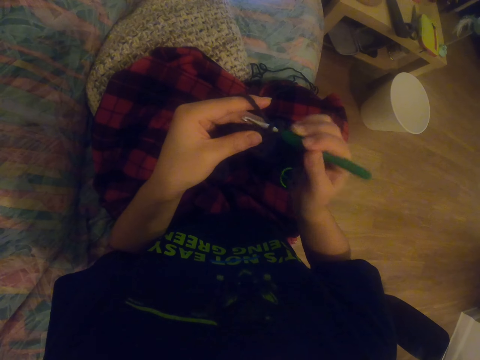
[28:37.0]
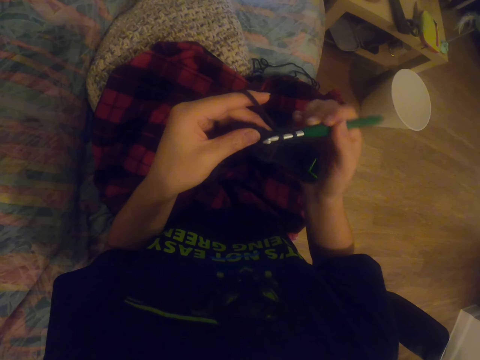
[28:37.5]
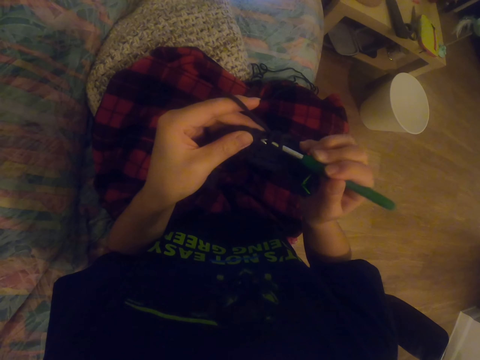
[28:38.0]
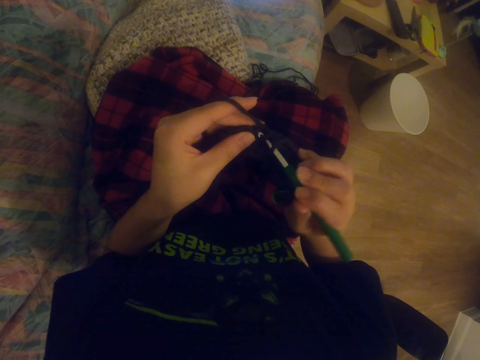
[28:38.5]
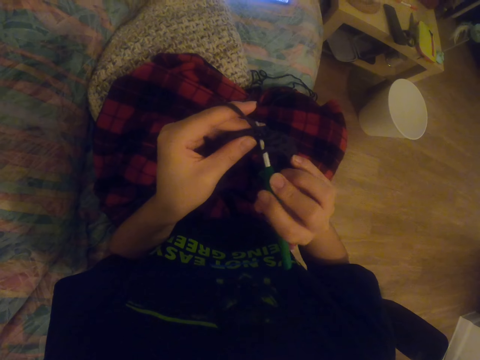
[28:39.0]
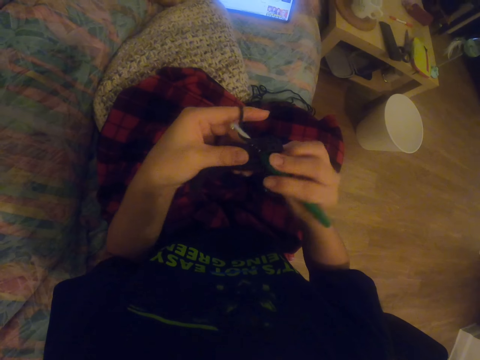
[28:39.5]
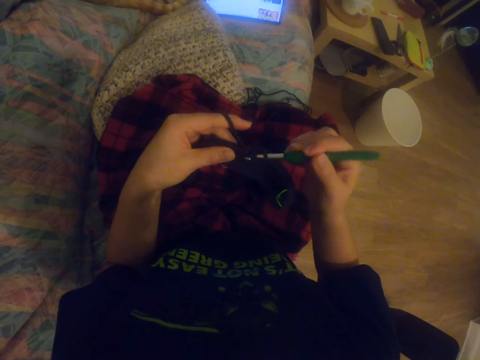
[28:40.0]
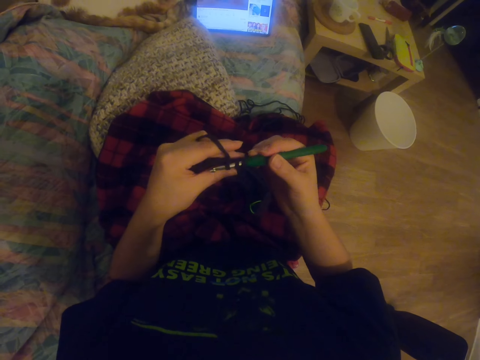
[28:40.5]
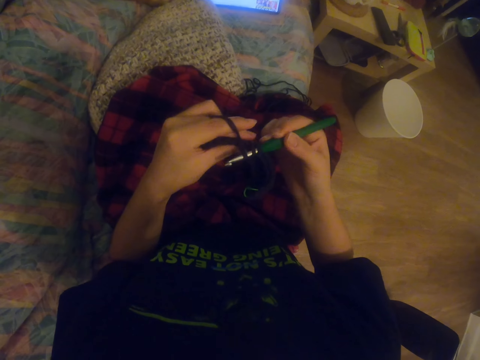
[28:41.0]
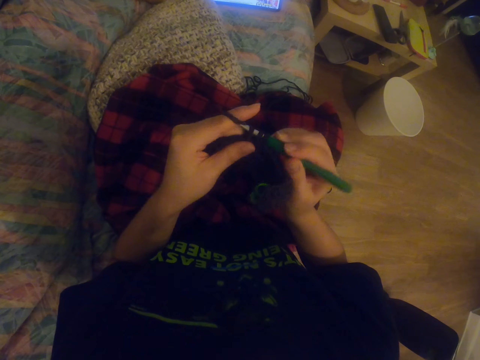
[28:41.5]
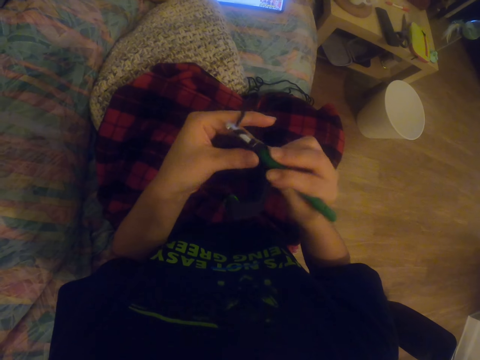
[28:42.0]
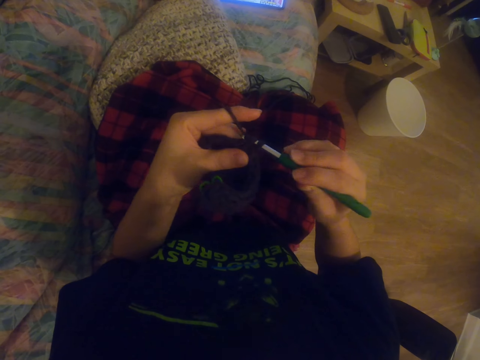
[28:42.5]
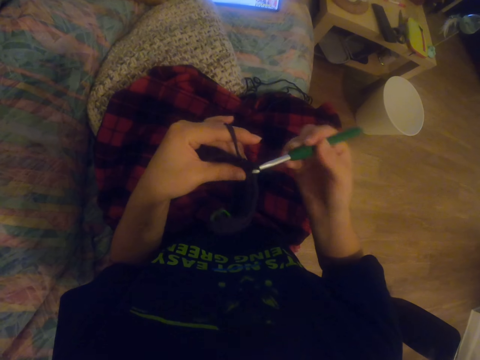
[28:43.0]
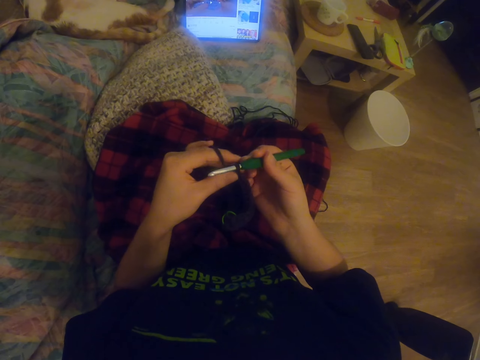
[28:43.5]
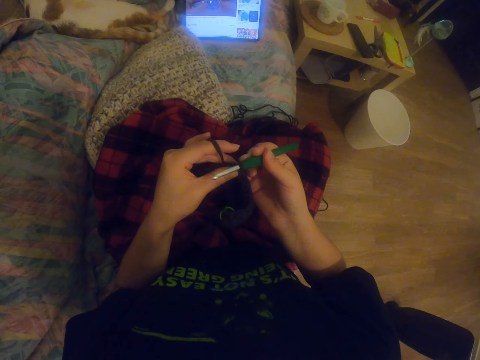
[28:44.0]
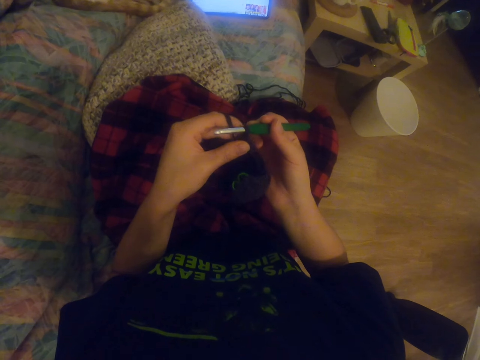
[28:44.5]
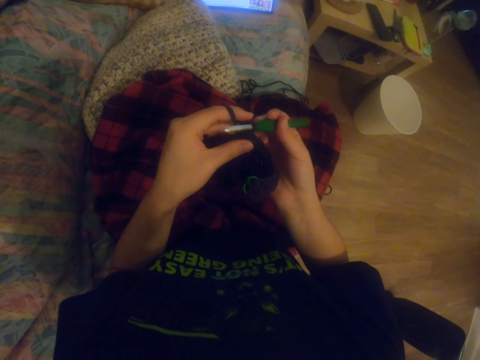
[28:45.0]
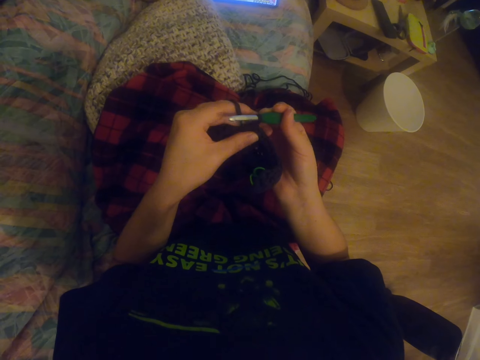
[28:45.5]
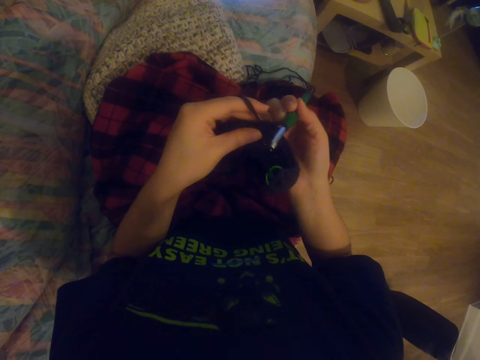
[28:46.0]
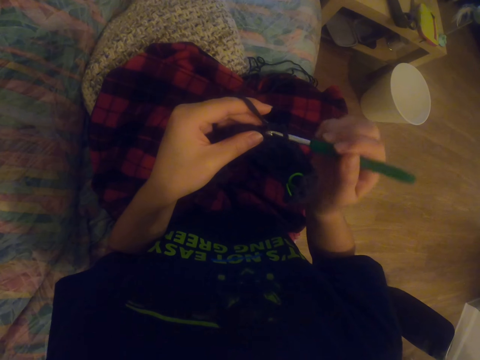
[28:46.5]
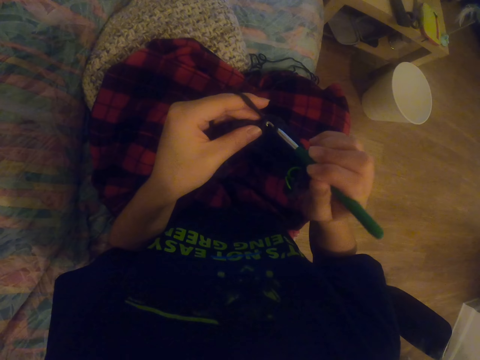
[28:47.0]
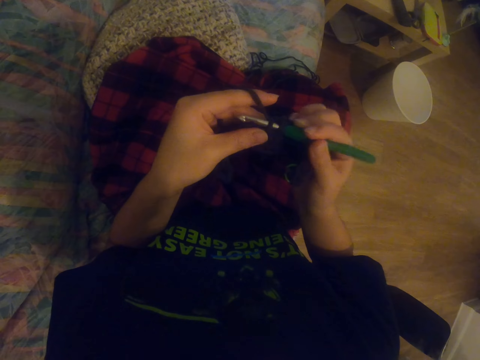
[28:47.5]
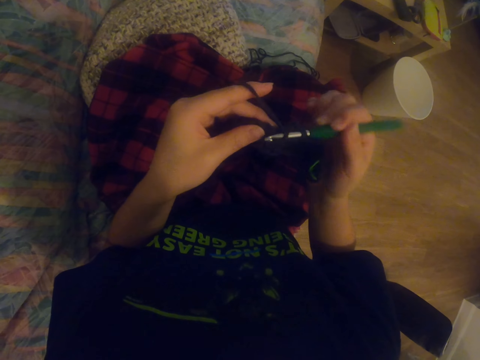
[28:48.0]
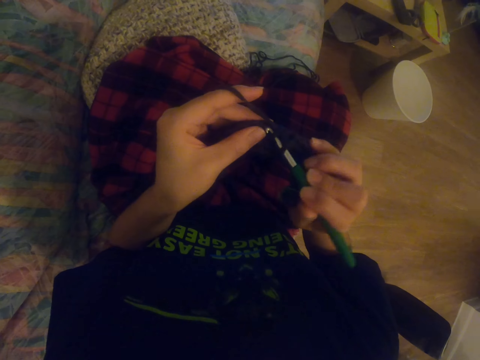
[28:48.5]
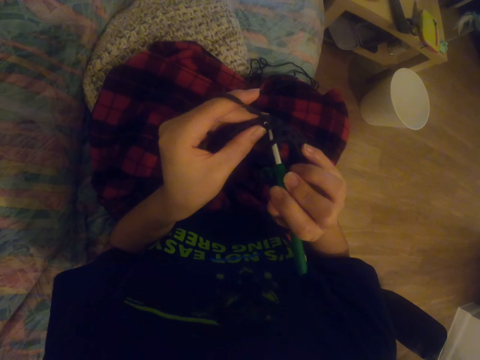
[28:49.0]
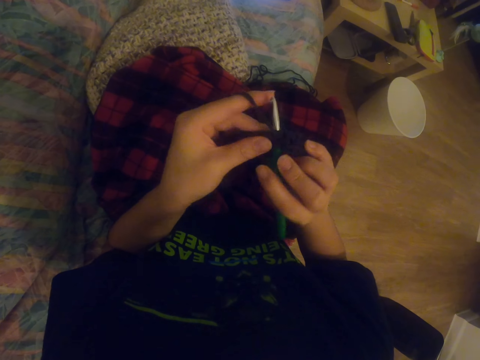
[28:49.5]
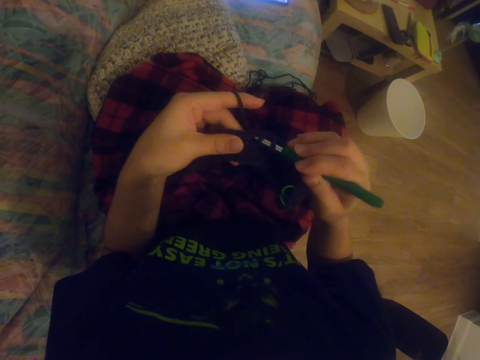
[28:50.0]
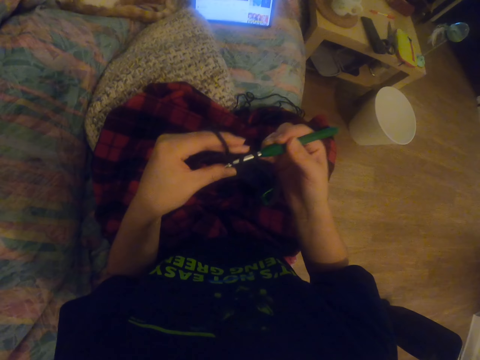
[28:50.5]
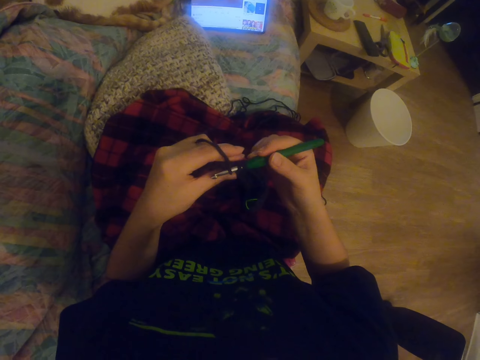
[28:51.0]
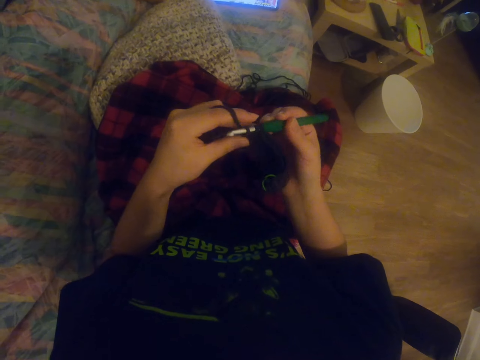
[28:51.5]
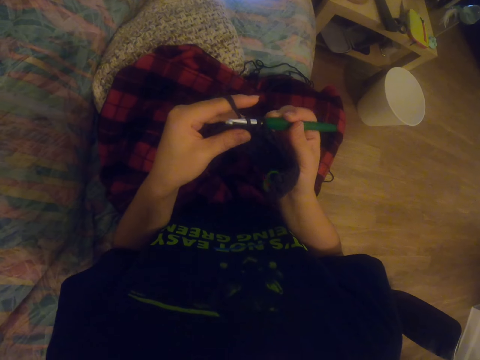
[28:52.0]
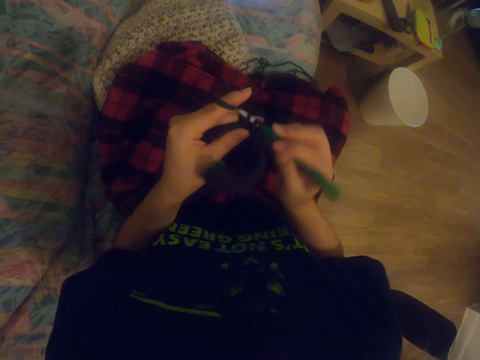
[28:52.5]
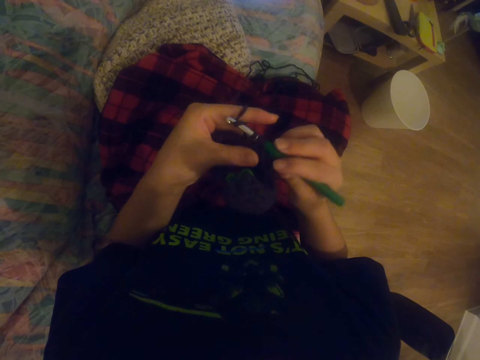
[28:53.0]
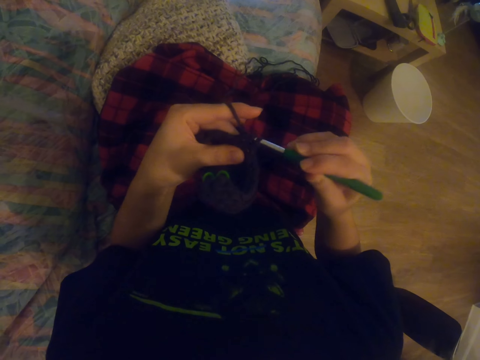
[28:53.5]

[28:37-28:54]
The camera wearer knits a sock with the knitting needle. They stare at the tablet. They knit the sock with the knitting needle. They stare at the tablet. They knit the sock with the knitting needle. They stare at the tablet.

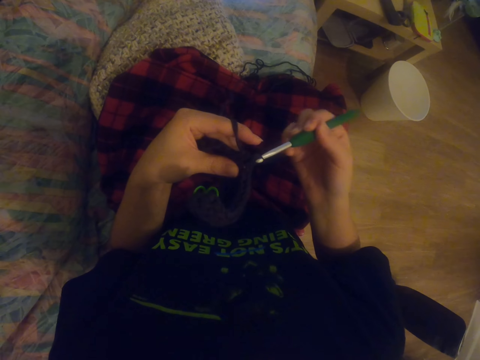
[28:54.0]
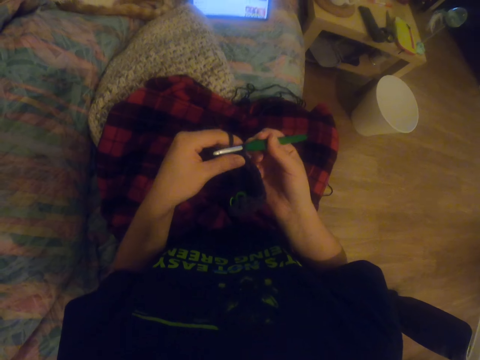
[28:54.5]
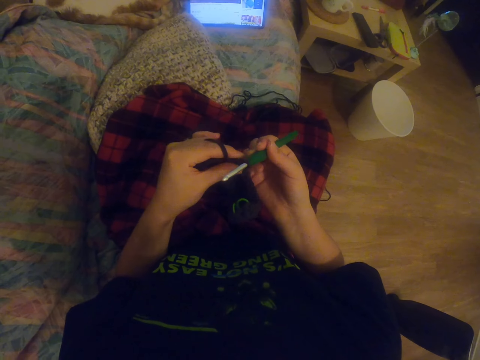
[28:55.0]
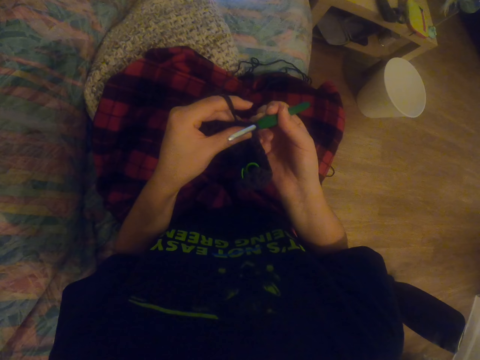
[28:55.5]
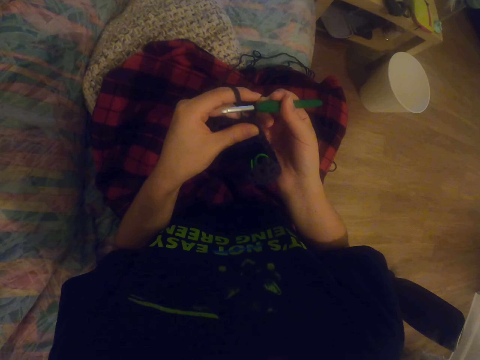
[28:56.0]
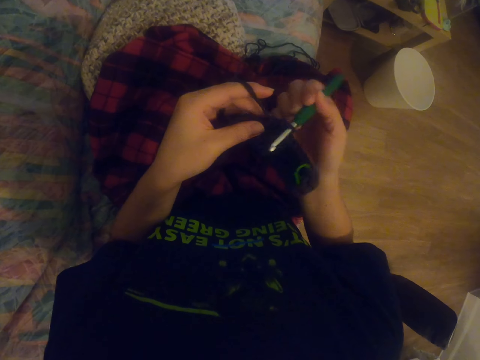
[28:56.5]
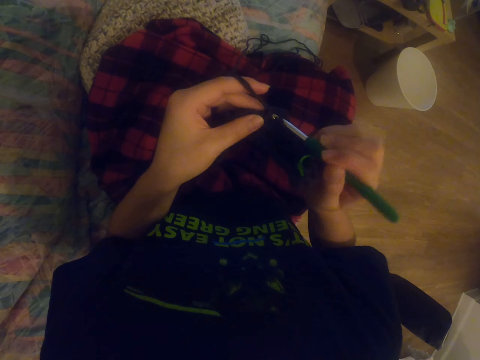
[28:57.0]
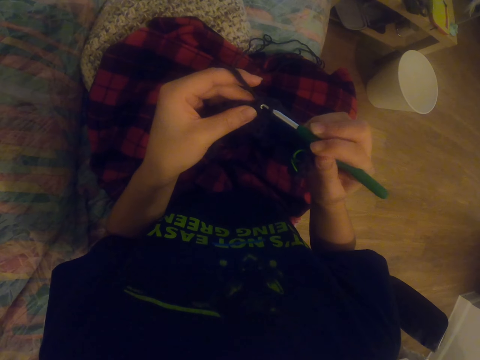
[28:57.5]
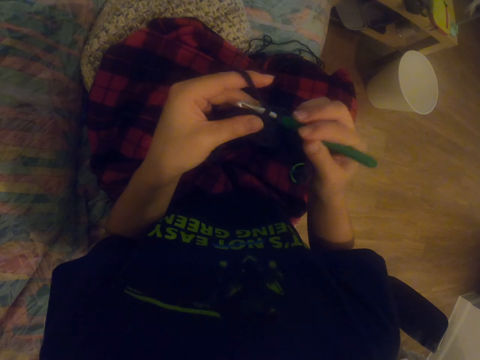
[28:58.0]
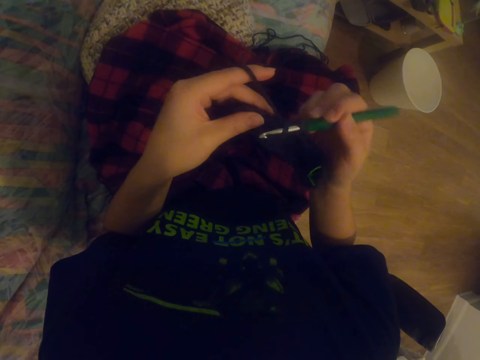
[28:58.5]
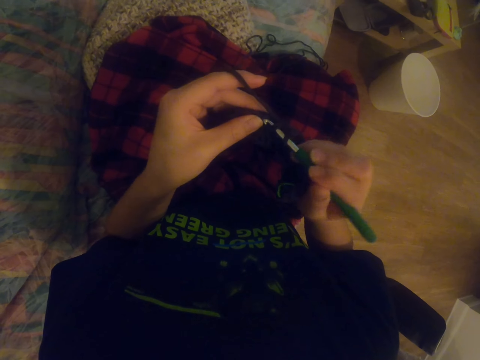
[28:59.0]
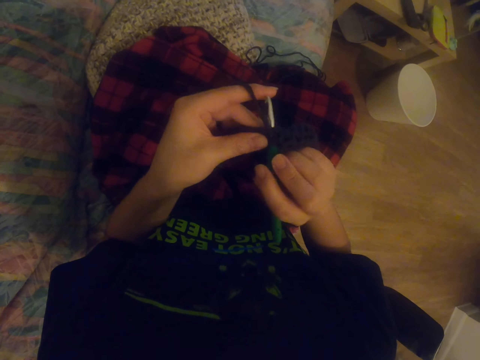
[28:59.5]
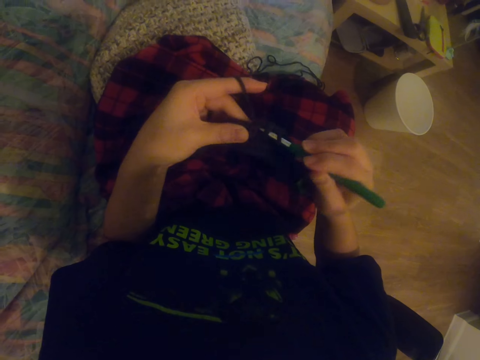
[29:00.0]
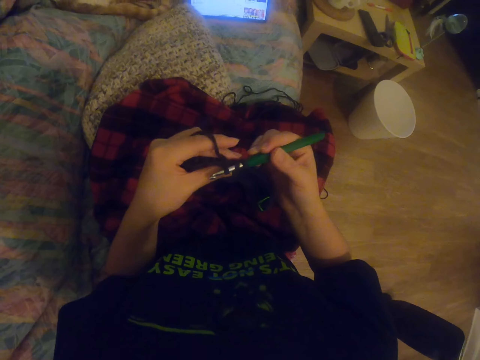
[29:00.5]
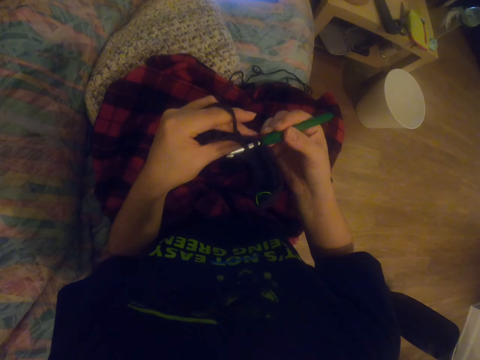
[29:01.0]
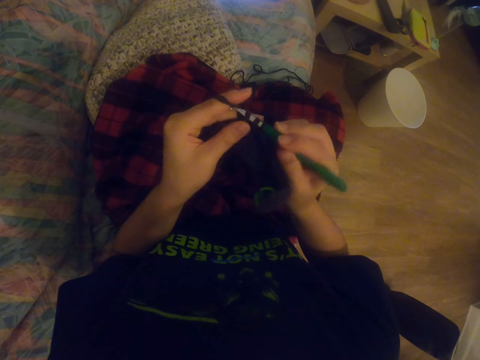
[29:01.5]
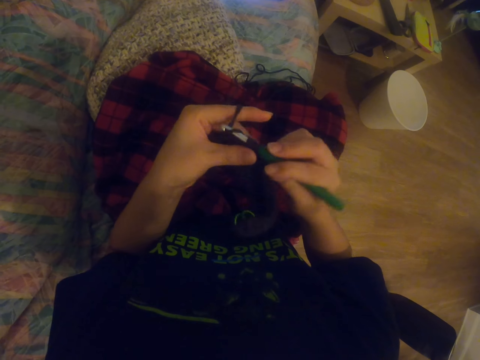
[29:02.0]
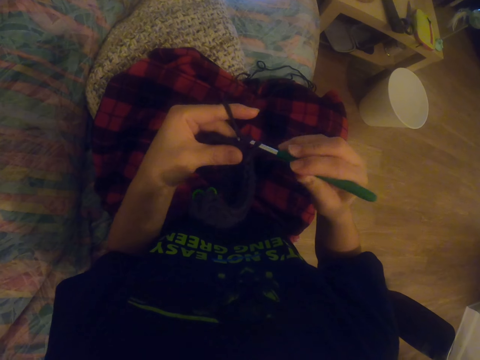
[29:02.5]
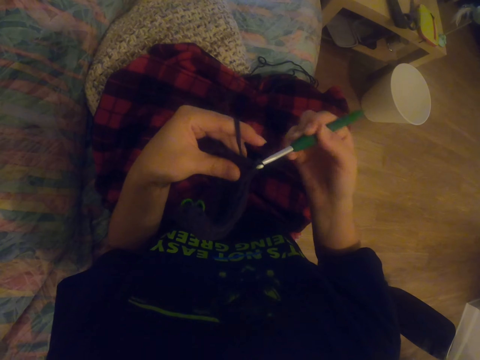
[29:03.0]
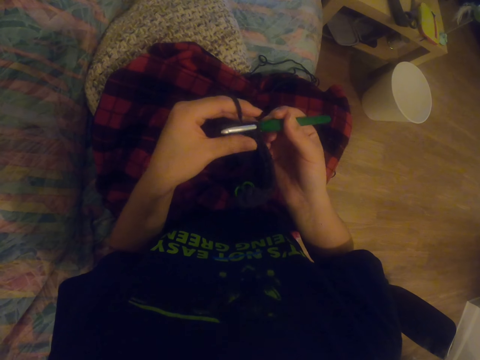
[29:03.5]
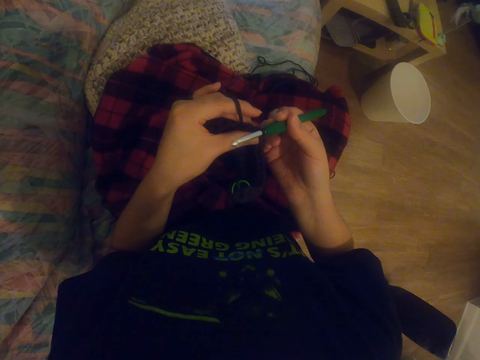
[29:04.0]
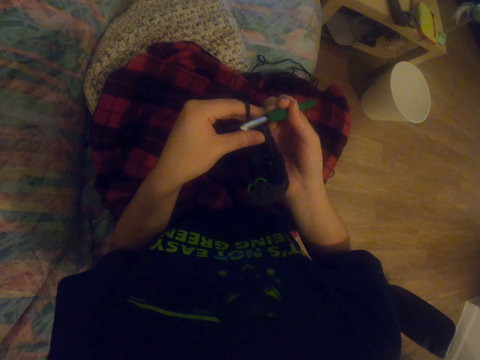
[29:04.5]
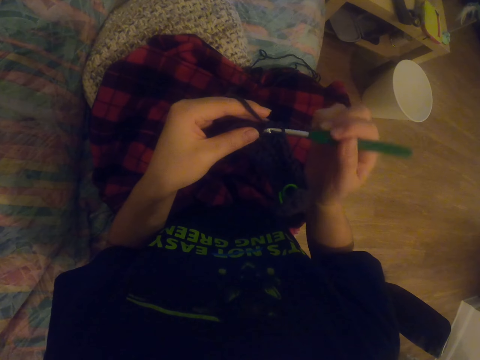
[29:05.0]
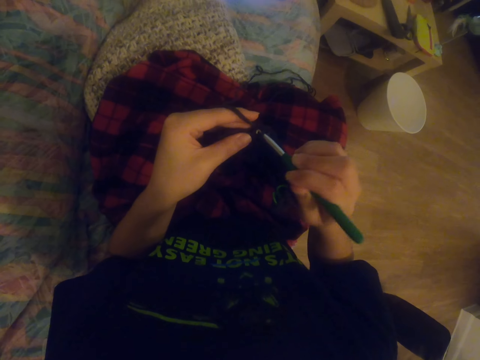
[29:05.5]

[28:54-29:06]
The camera wearer knits a sock with the knitting needle. They stare at the tablet. They knit the sock with the knitting needle.
